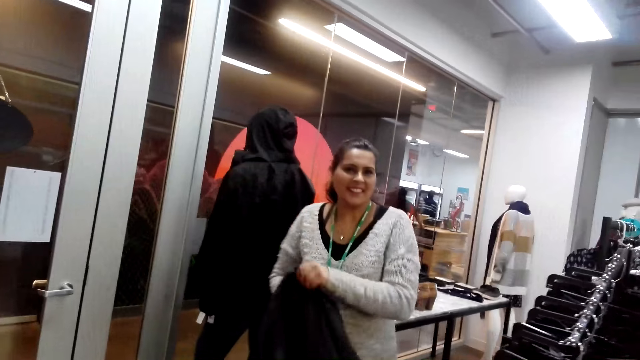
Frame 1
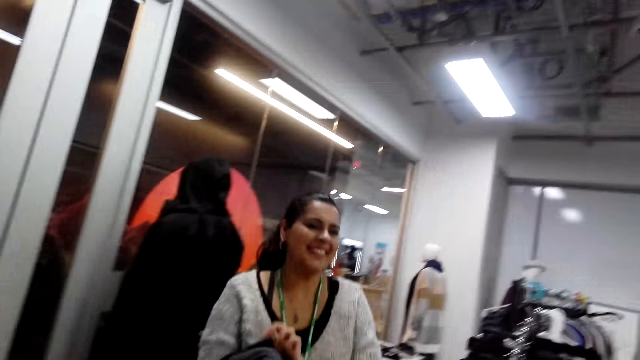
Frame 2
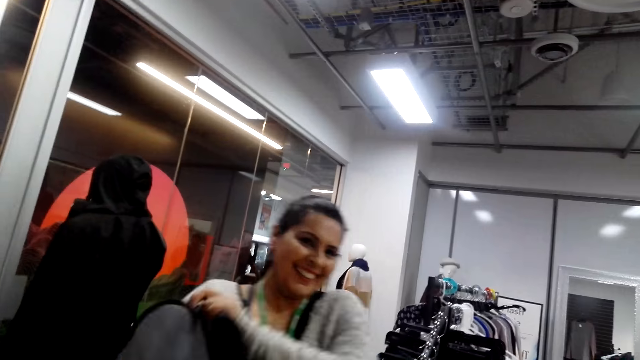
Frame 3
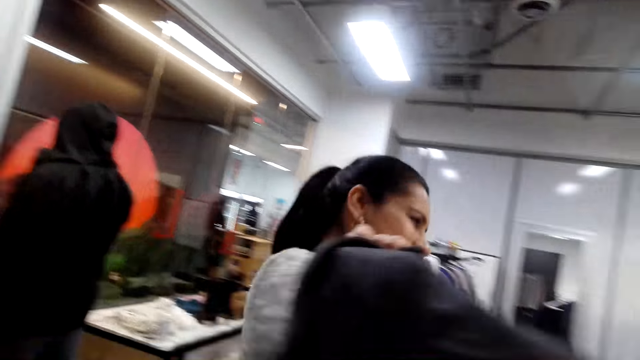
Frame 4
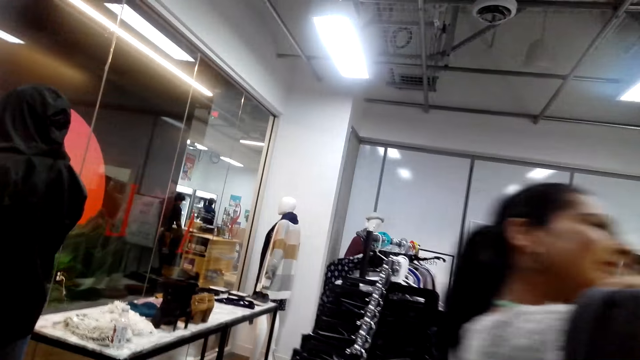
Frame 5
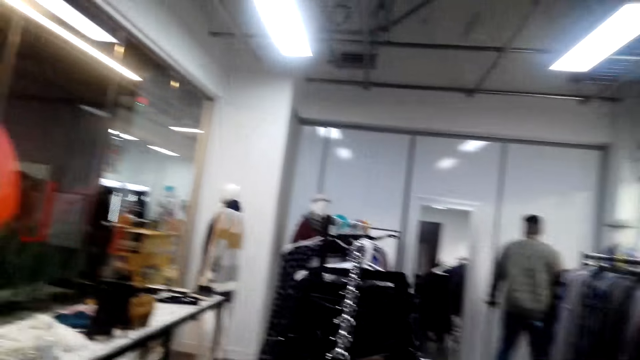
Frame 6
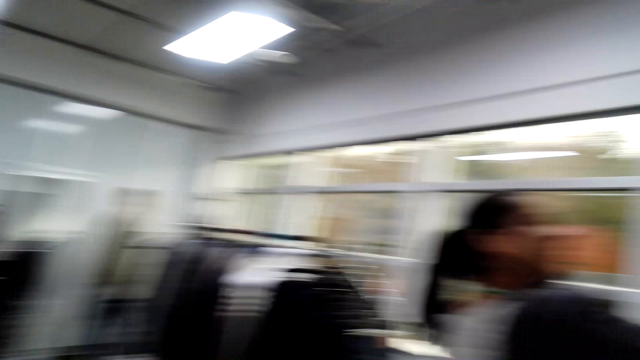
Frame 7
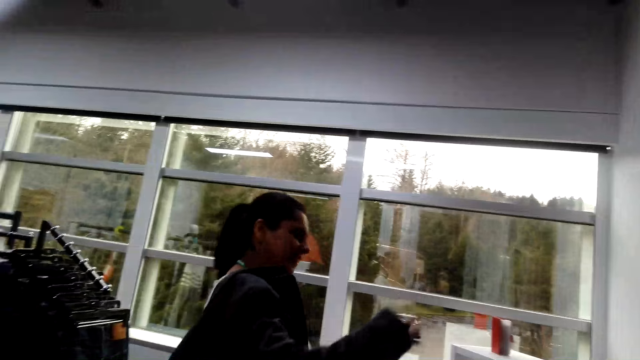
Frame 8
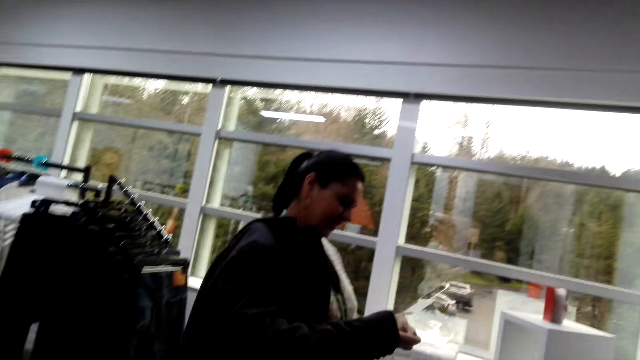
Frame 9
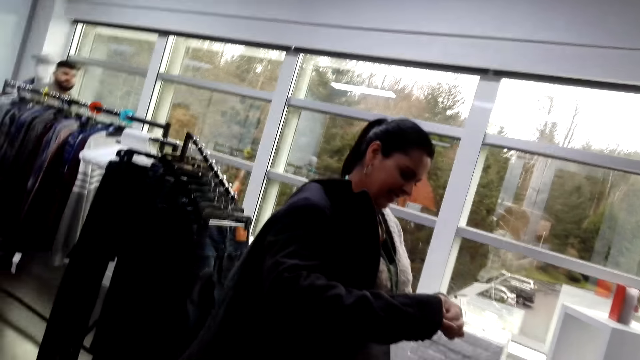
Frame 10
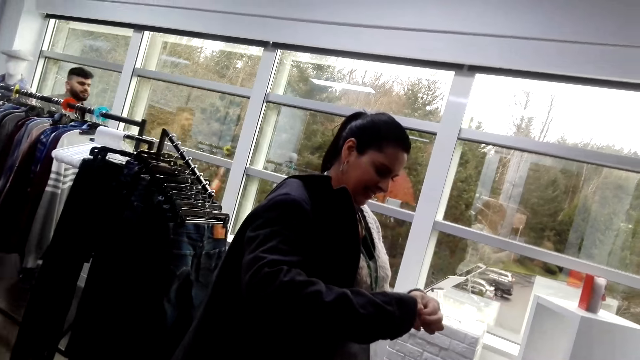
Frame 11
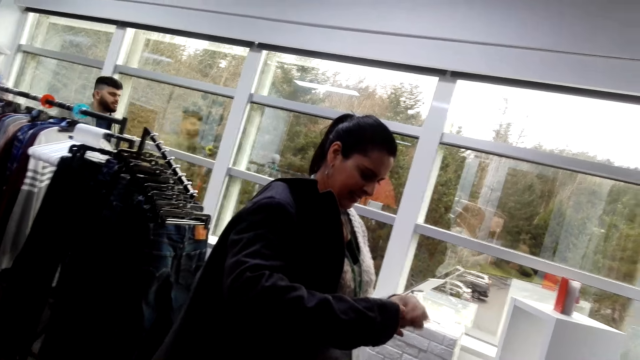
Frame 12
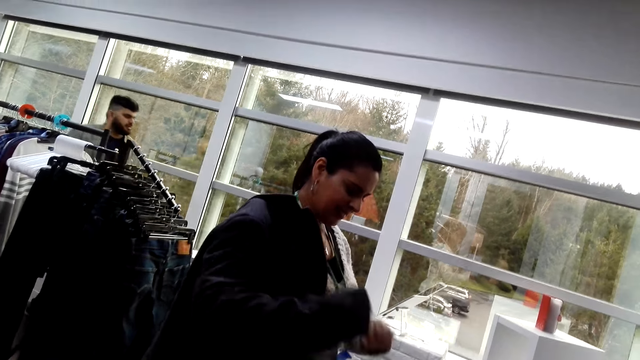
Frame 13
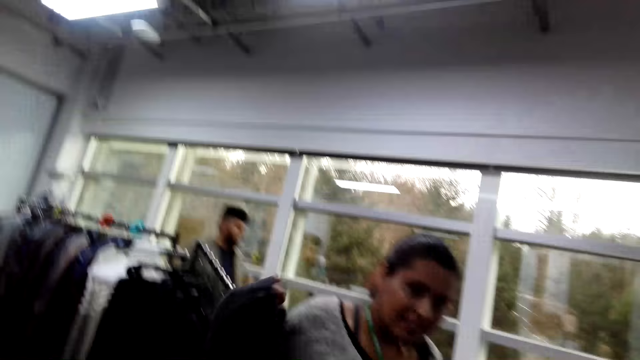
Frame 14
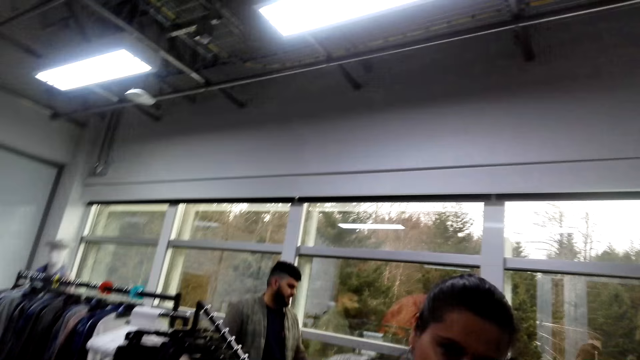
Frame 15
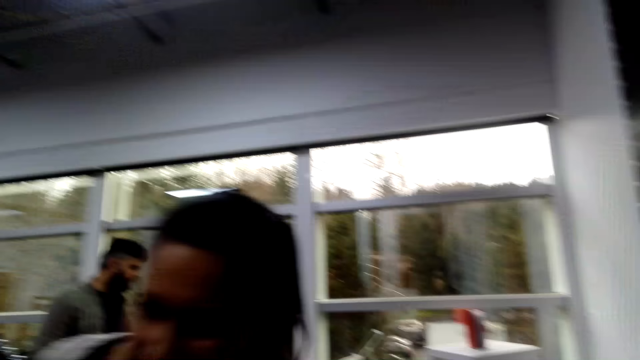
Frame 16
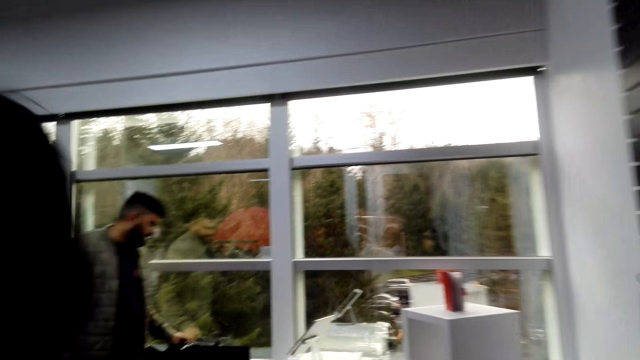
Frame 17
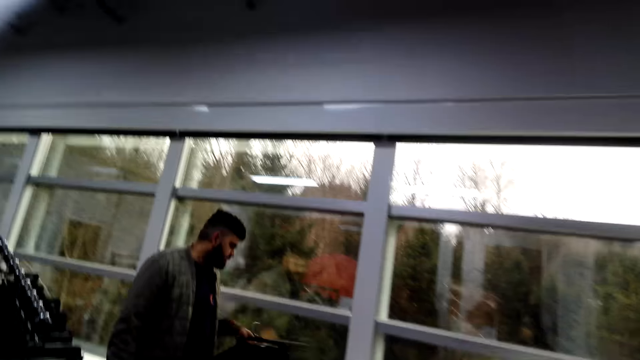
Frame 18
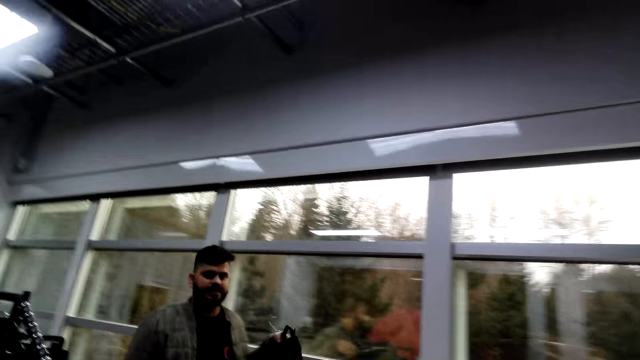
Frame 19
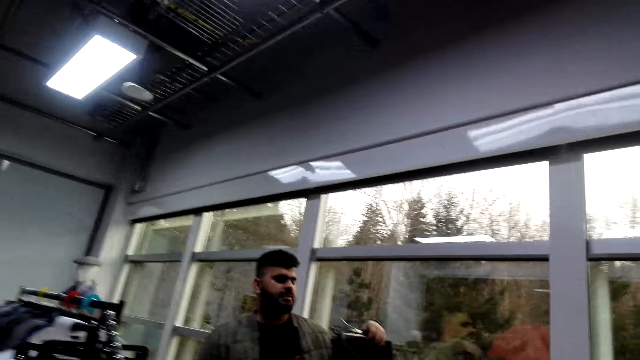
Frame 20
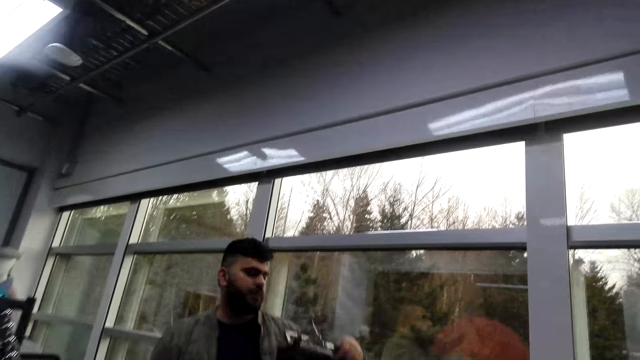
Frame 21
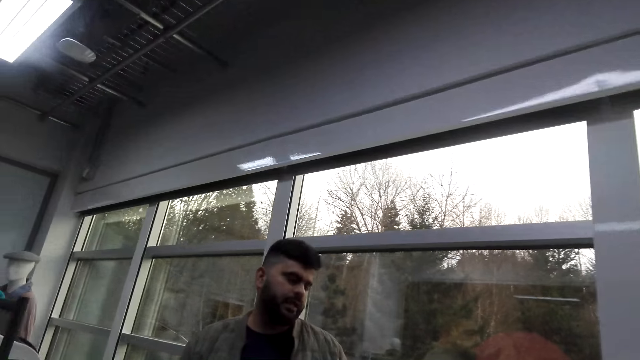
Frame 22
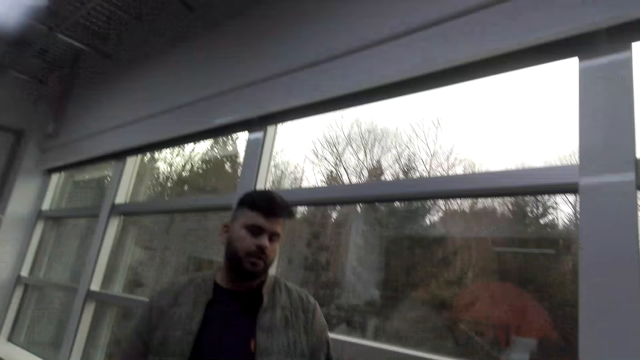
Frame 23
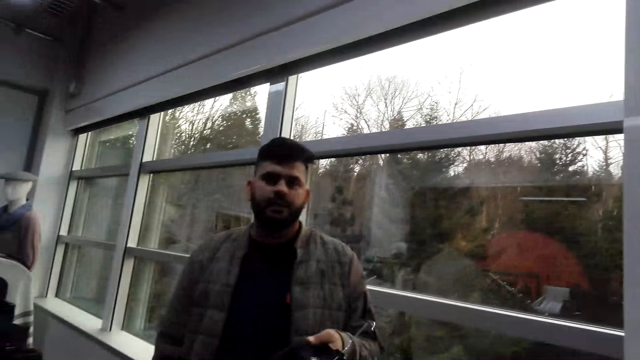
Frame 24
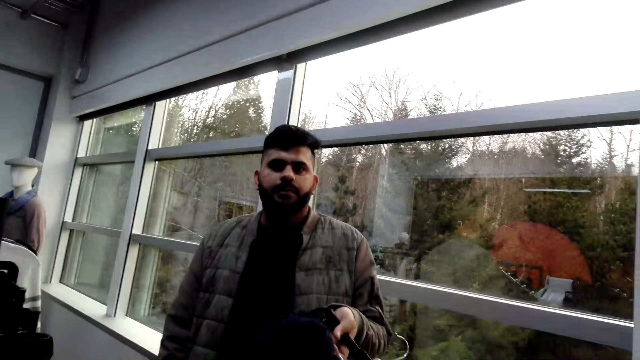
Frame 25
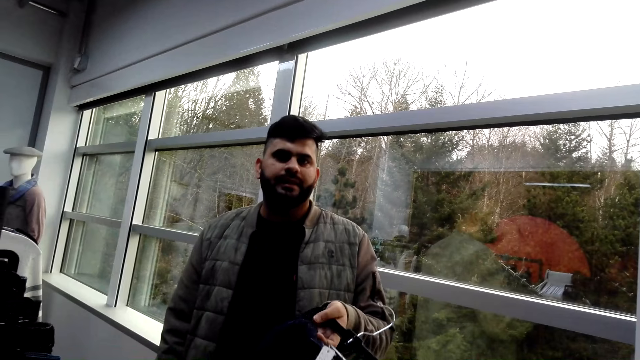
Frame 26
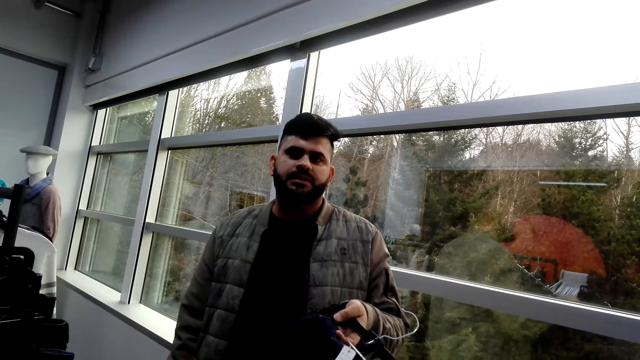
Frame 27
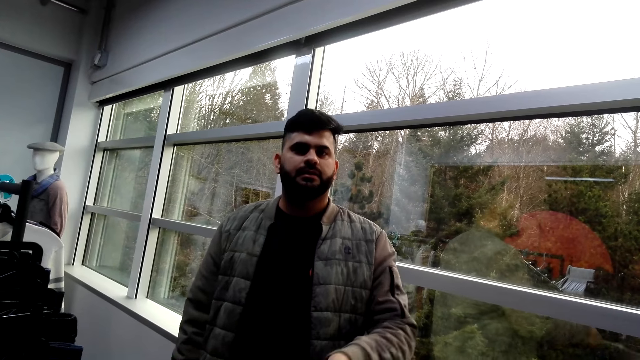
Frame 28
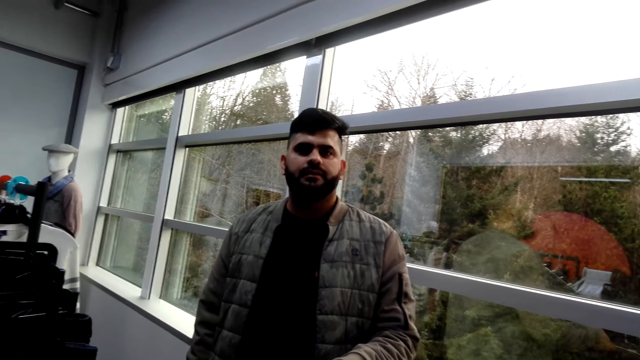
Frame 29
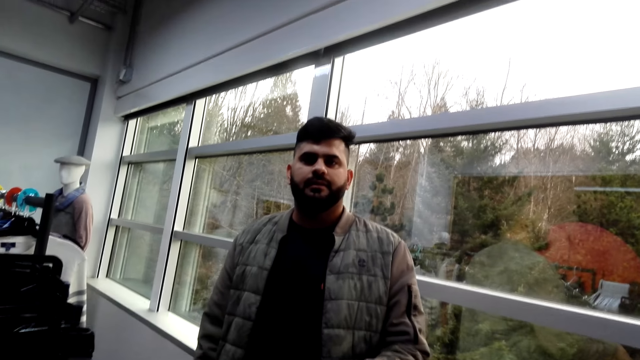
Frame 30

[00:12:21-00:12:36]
A lady walks towards the camera wearer. The lady wears a coat. A person takes a jacket. The lady walks around. The camera wearer looks around. Another person walks around. The other person talks to the camera wearer. The camera wearer looks at a man. The other person takes the trouser. The man talks to the camera wearer.

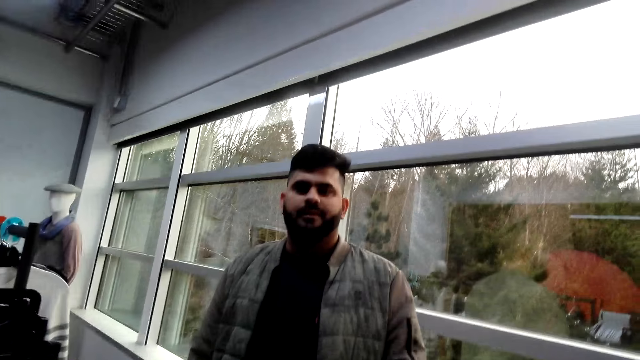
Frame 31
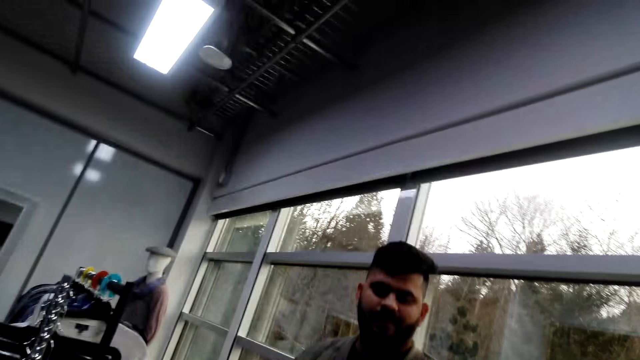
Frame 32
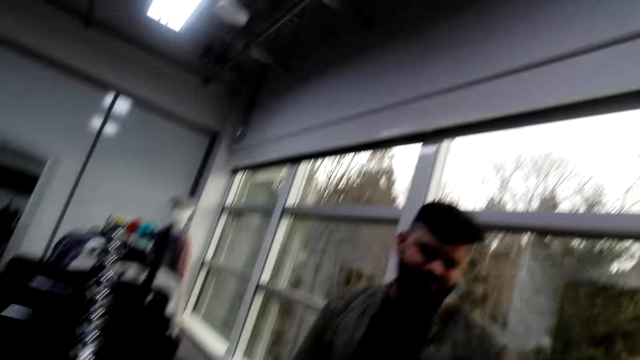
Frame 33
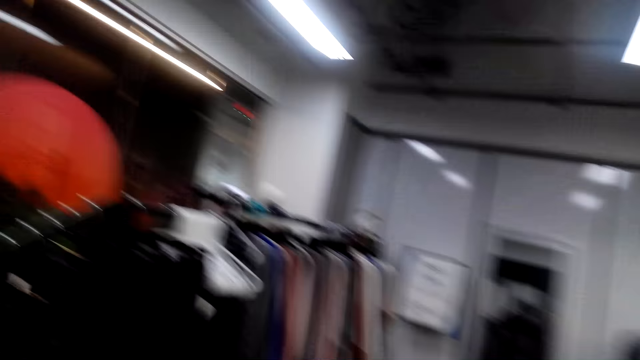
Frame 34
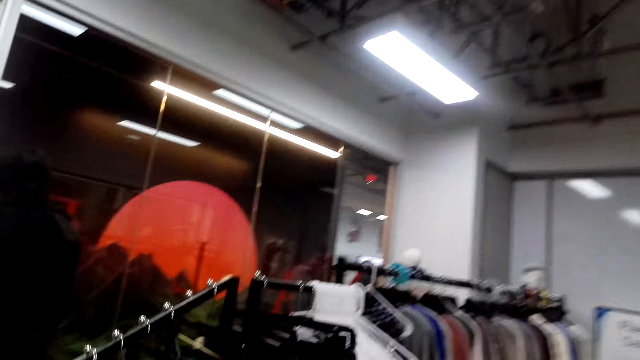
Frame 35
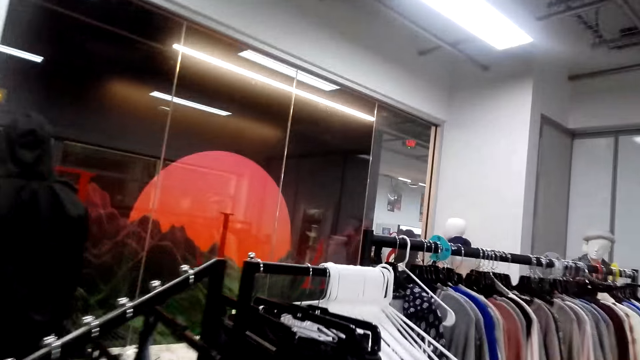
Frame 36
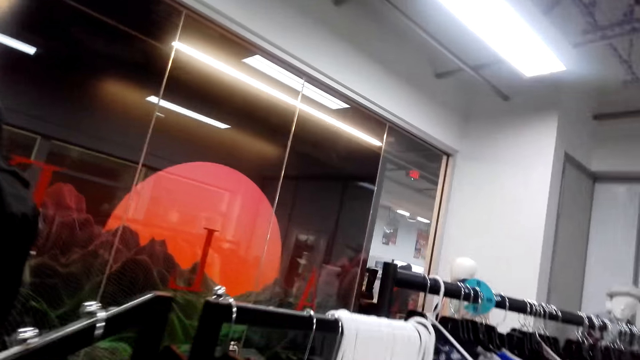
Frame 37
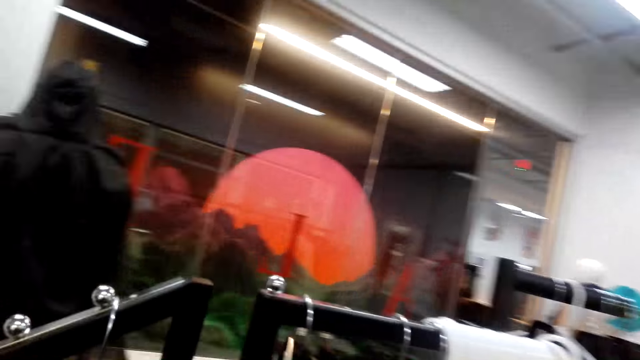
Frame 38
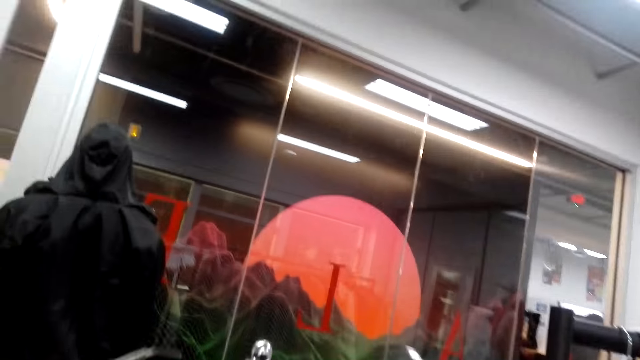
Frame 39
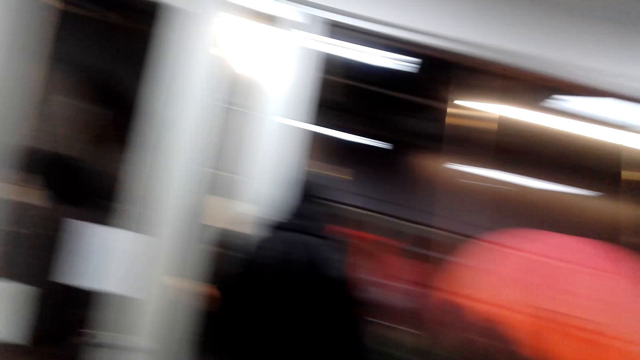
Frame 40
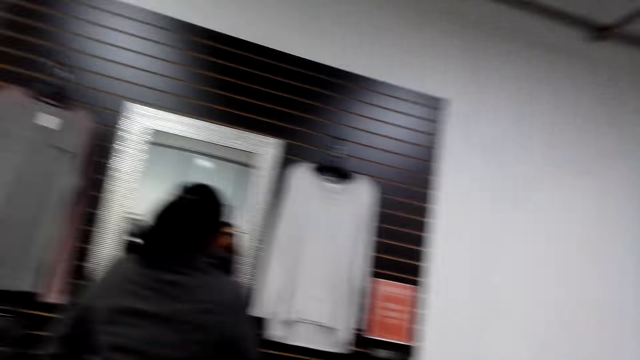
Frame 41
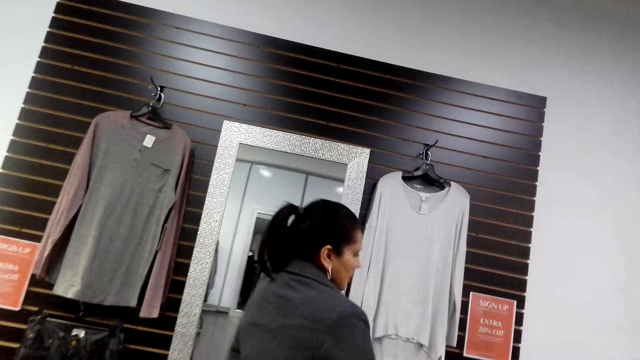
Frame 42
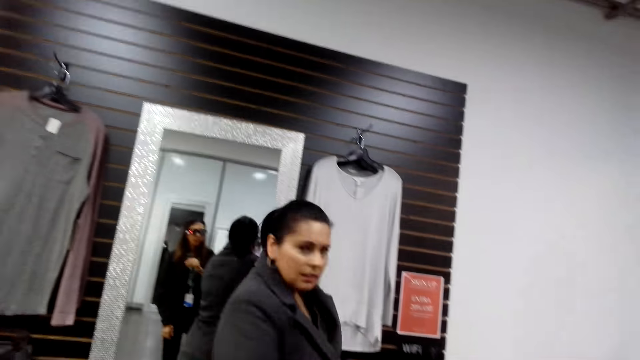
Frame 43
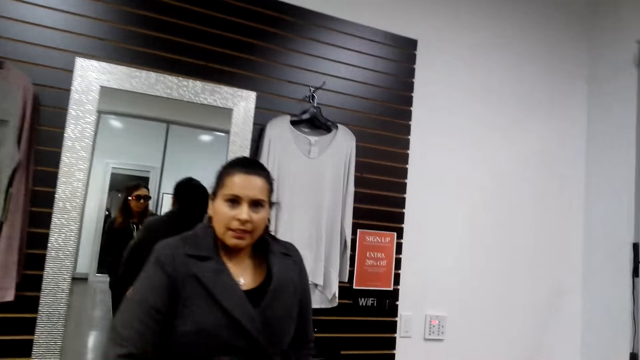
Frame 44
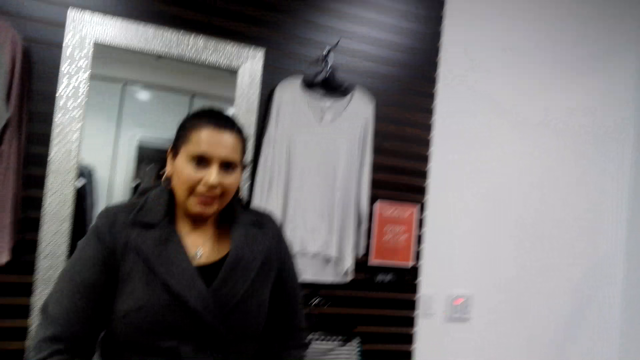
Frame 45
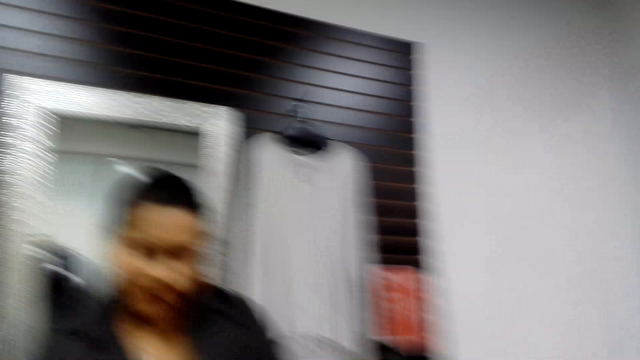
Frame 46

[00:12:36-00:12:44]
The camera wearer turns around. They walk around and look around. A lady turns around. The camera wearer looks at the lady.
